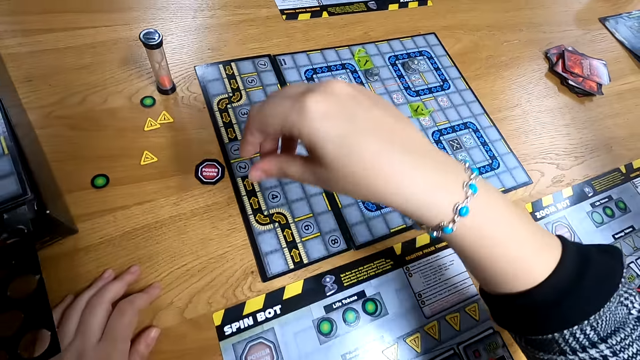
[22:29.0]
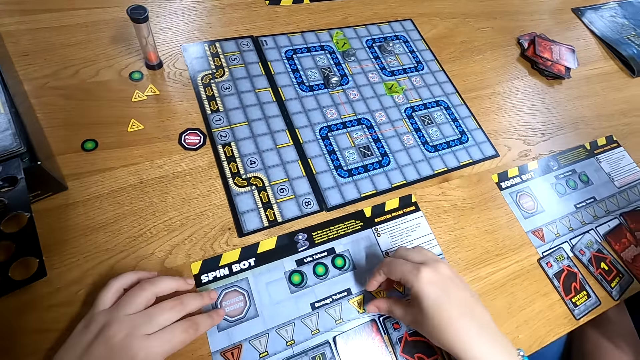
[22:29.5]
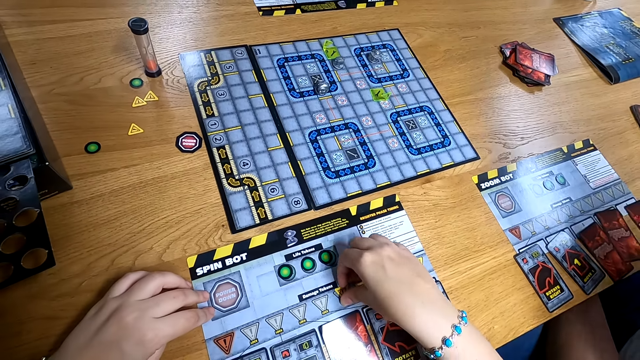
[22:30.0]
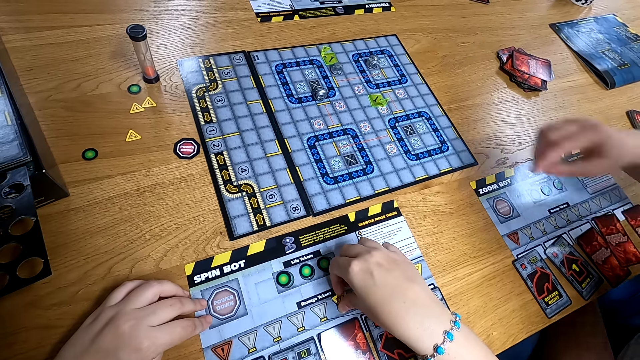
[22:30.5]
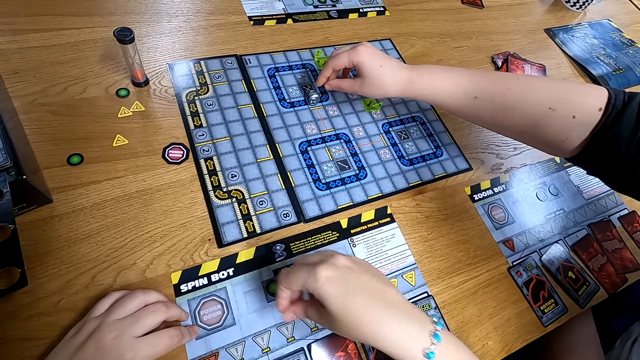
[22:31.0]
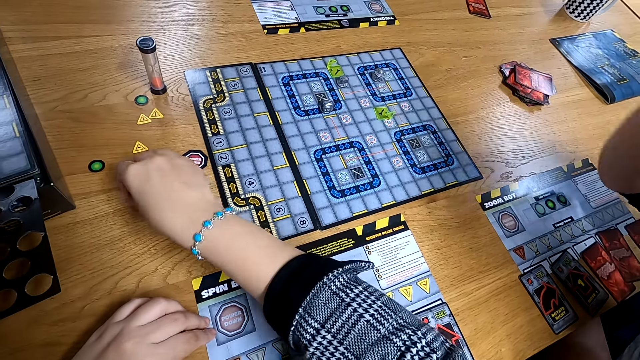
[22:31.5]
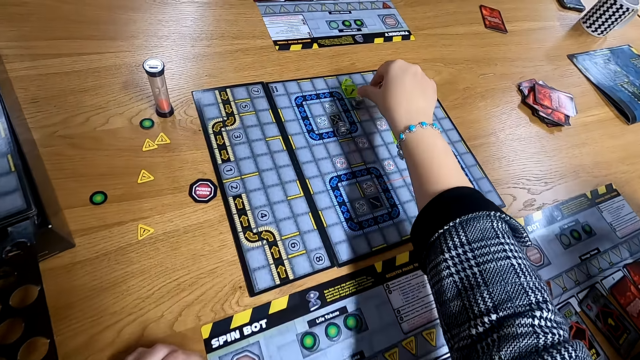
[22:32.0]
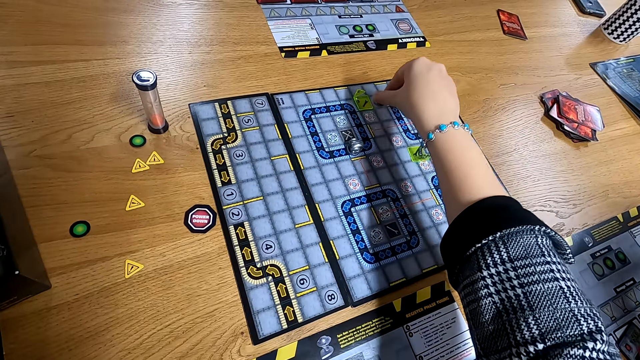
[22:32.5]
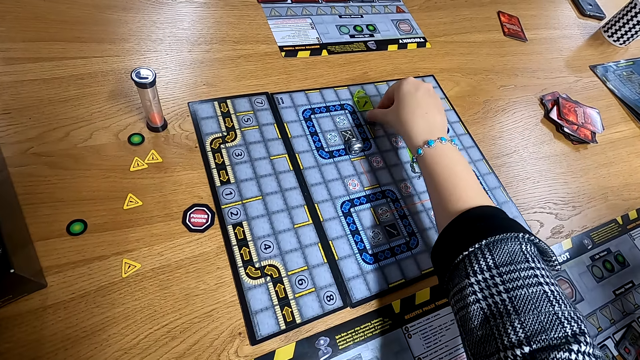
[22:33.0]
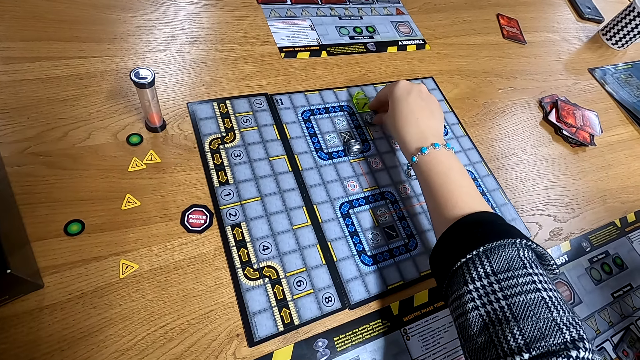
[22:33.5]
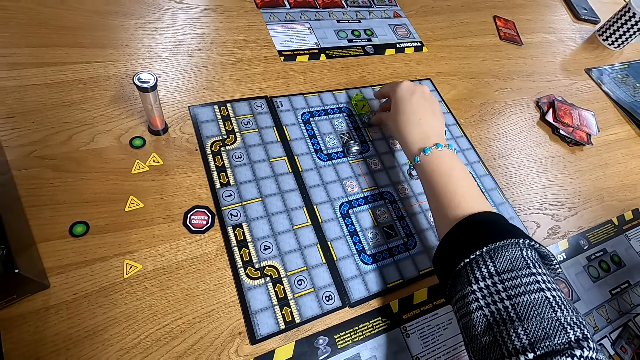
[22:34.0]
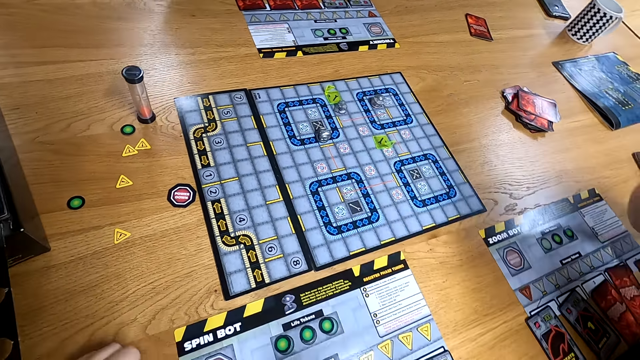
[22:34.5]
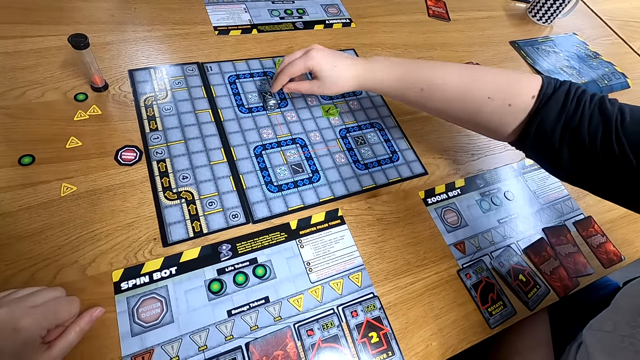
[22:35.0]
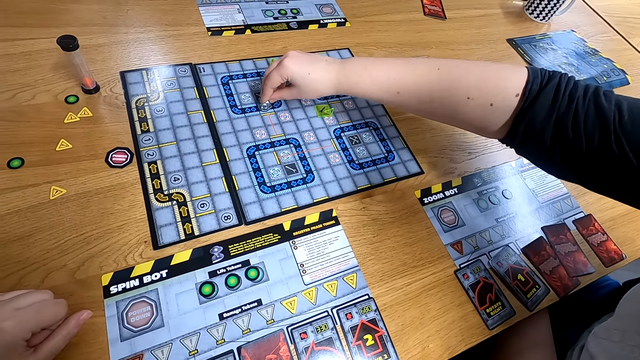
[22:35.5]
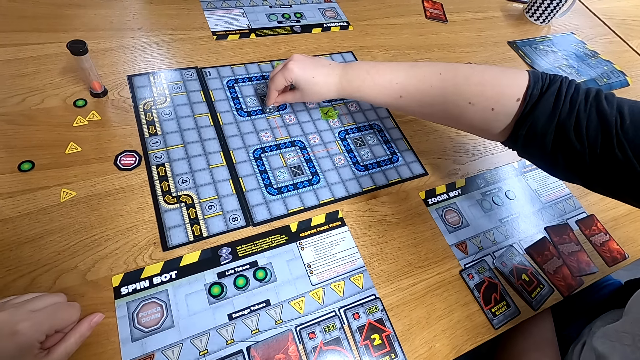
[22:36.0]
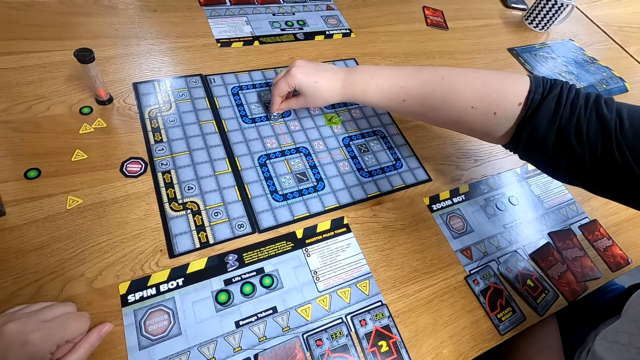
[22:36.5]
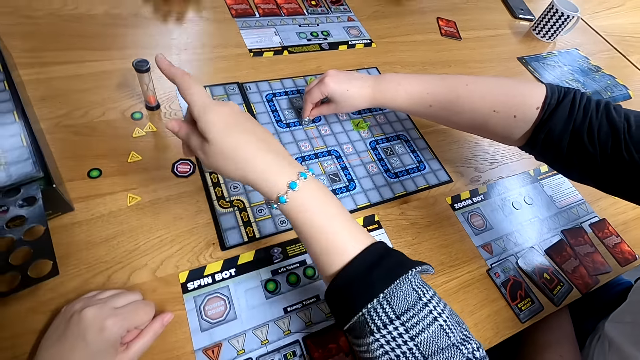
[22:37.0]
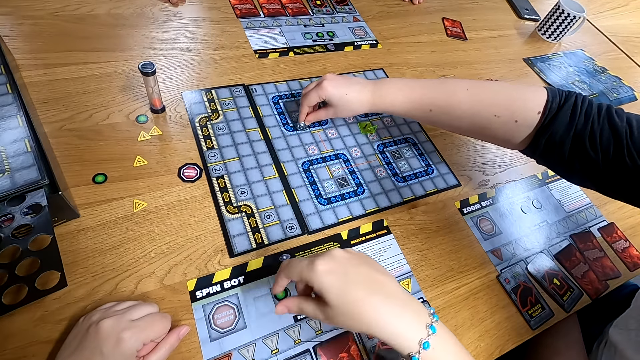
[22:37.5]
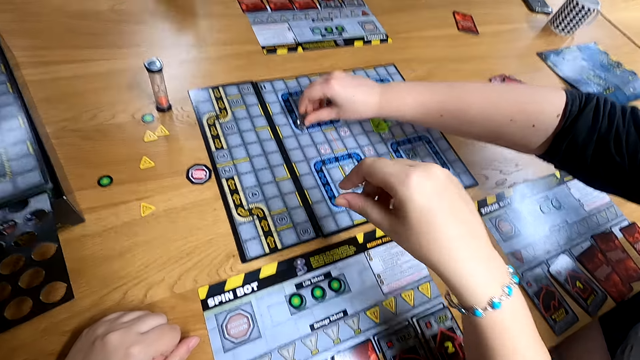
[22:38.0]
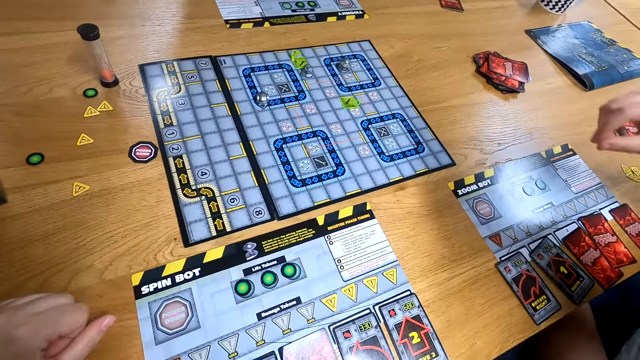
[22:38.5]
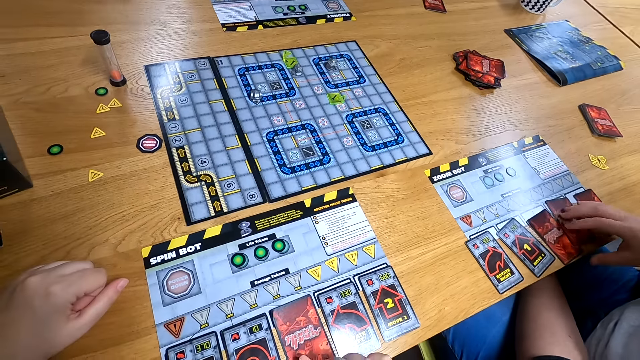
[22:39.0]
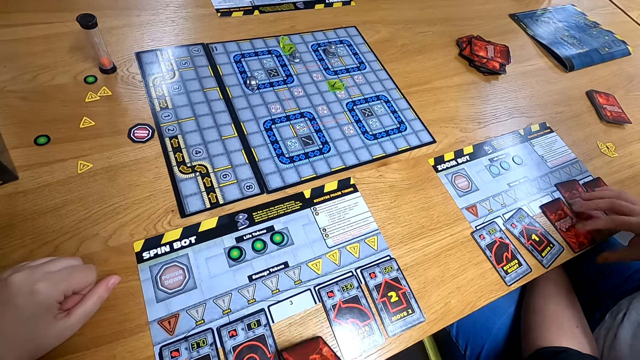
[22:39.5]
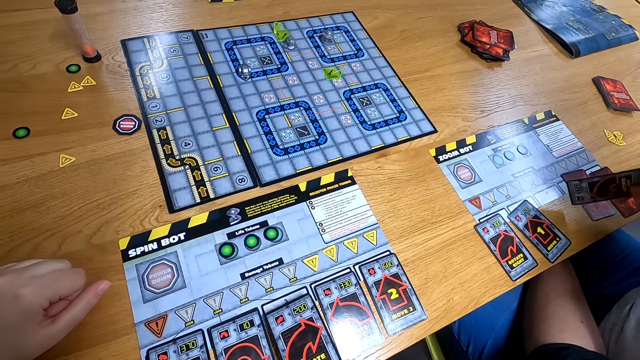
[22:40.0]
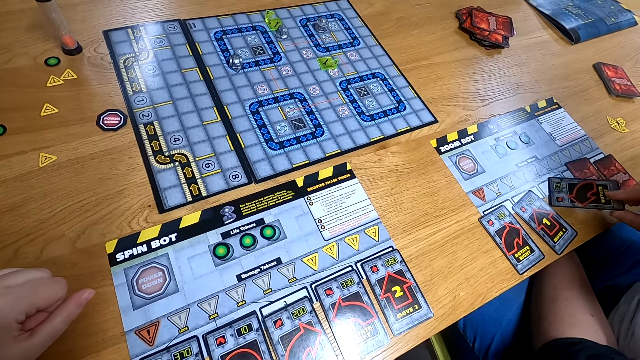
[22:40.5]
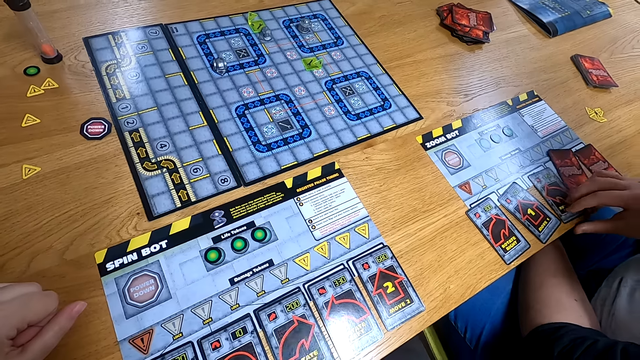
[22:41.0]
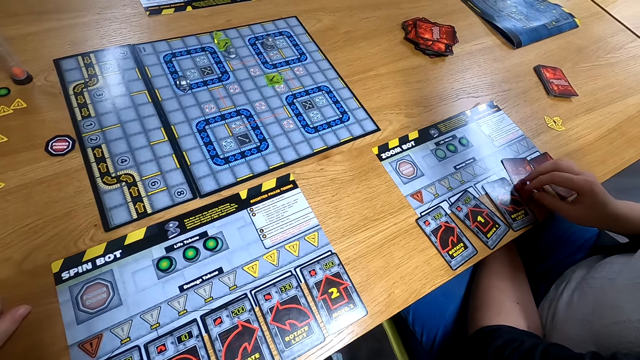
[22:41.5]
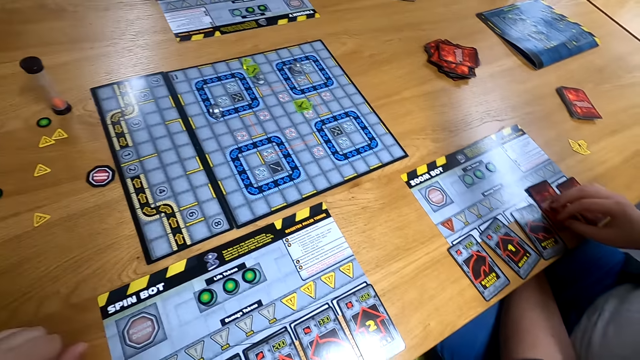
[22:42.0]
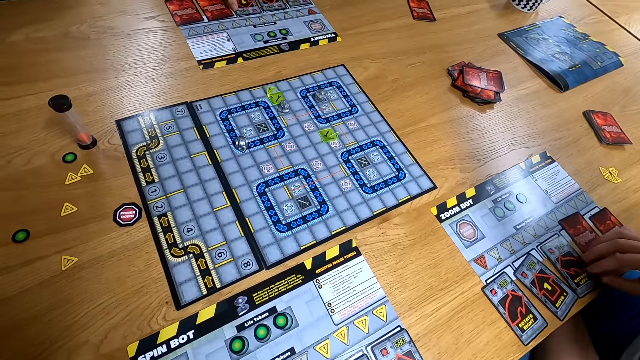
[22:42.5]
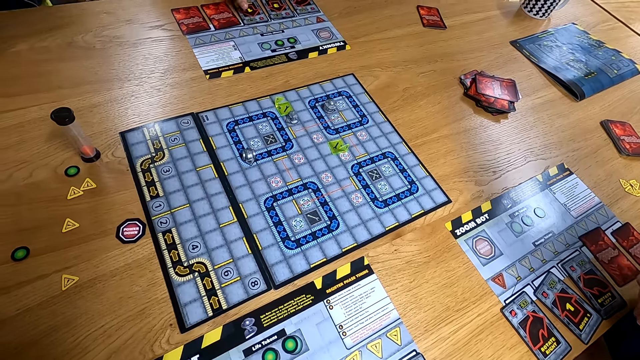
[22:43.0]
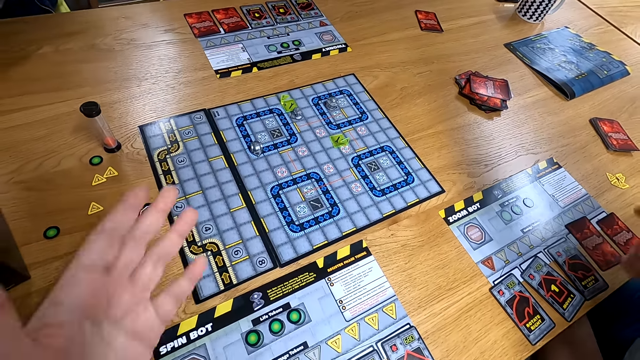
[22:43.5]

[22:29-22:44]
The camera wearer moves a yellow triangle from the side board to the table with her right hand. She plays the counter on the central board with her right hand. The woman plays the counter on the central board with her right hand. The camera wearer turns the card on the side board with her right hand. The woman turns the card on the side board with her right hand.

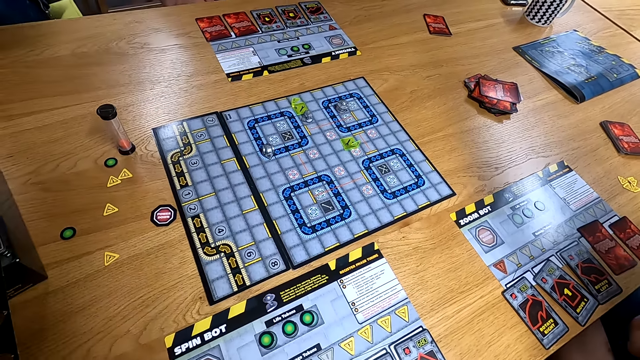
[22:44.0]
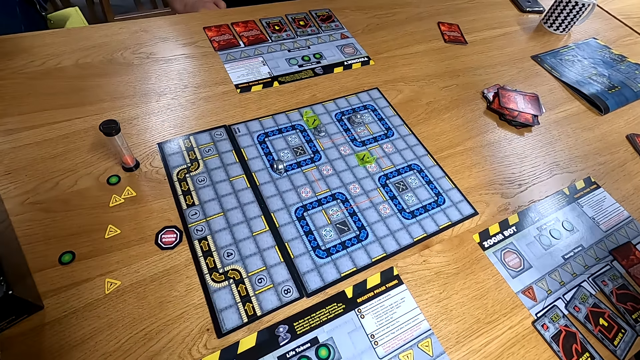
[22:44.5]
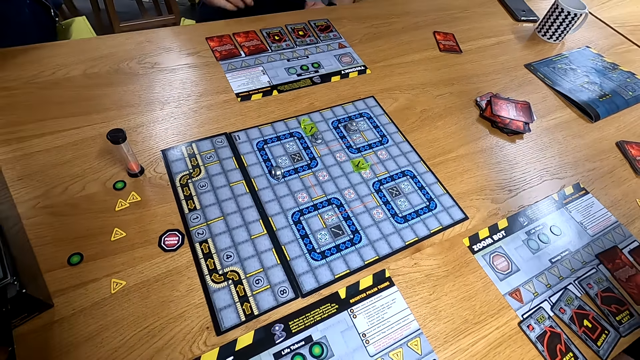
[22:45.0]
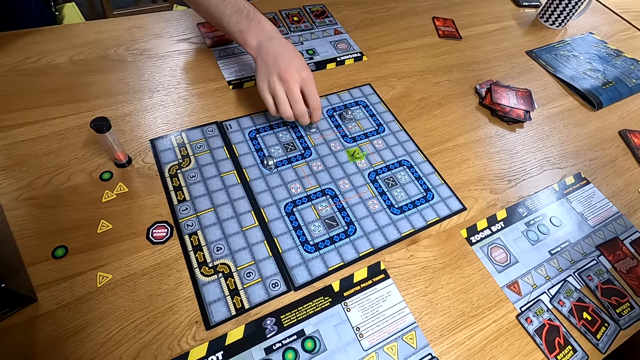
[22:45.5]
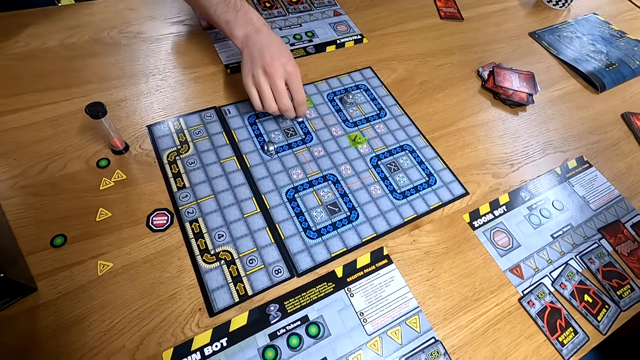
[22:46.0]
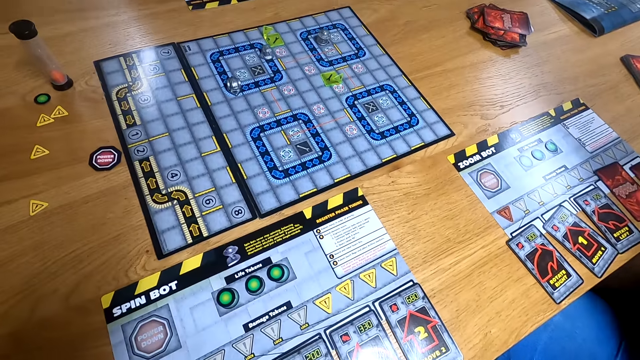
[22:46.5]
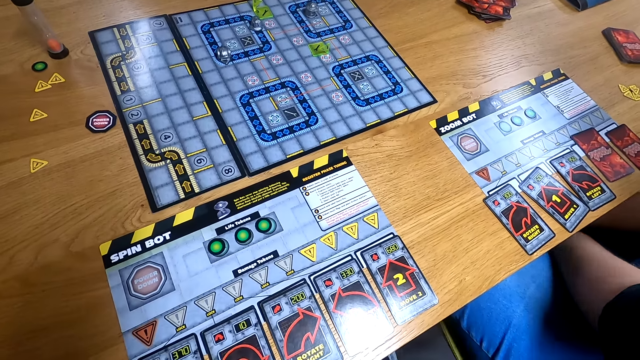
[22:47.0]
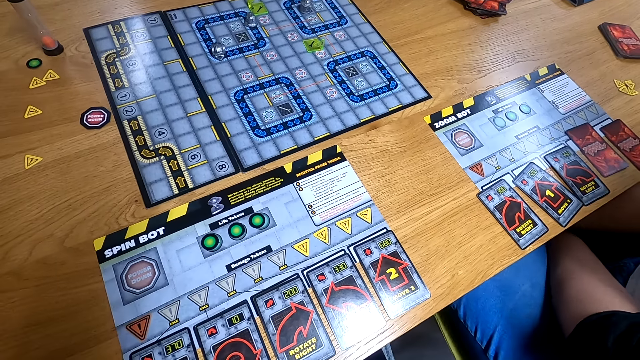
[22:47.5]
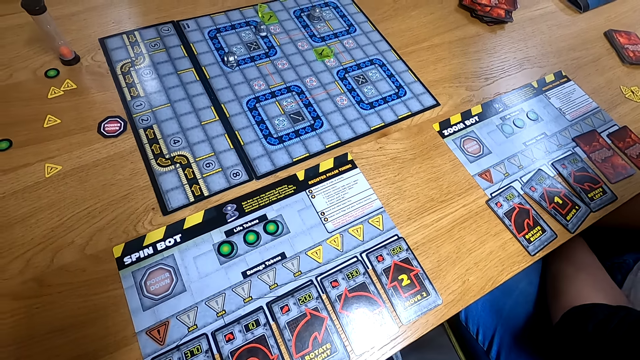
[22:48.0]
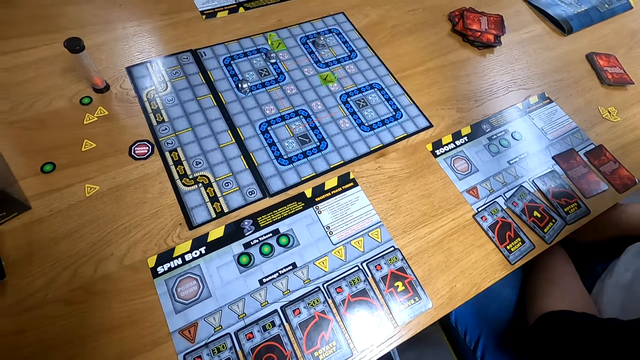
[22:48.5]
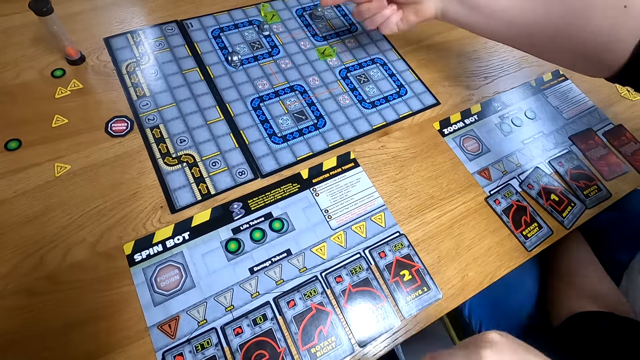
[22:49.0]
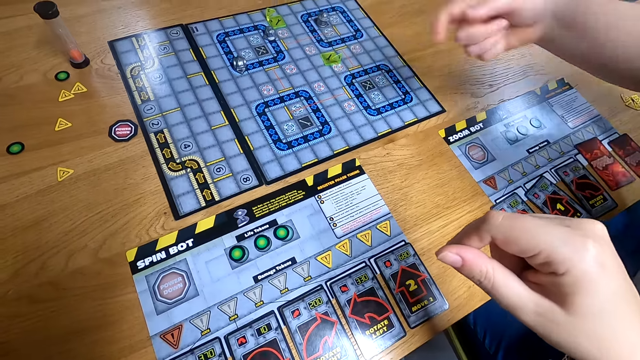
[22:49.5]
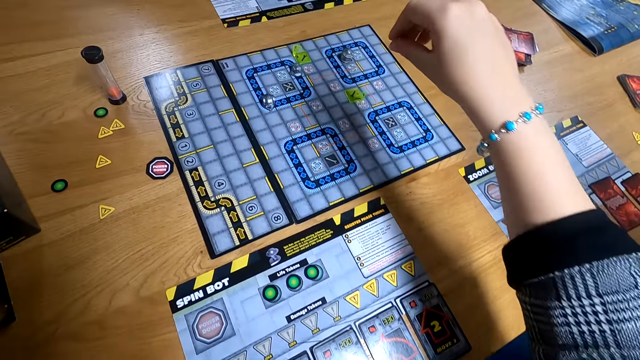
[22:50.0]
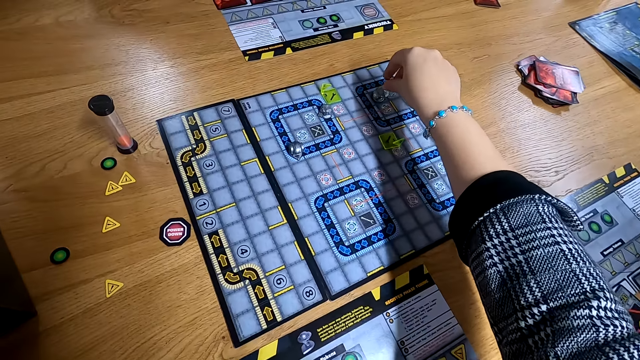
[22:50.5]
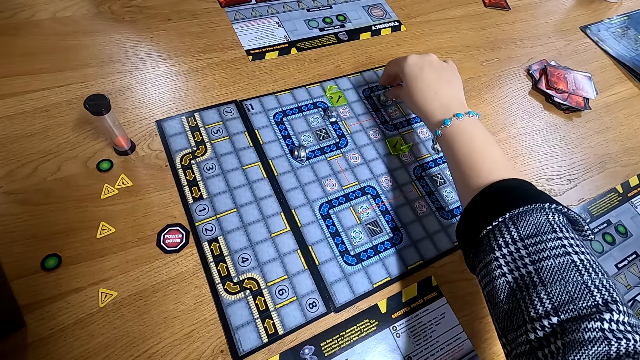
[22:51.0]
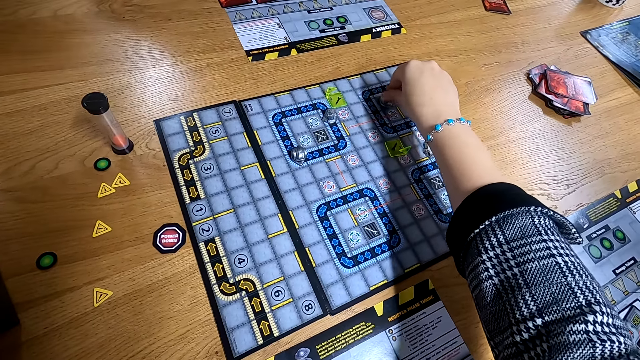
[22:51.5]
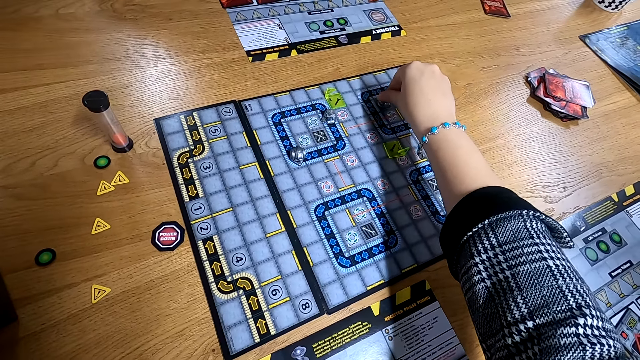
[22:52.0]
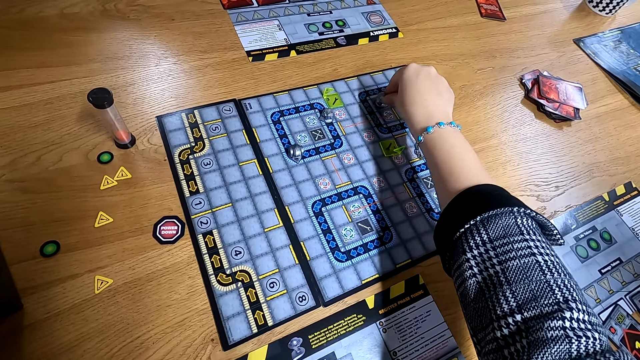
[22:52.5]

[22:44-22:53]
A woman moves a die on the board game on the table with her right hand. The camera wearer plays the game. She moves a board game piece on the board game on the table with her right hand.
